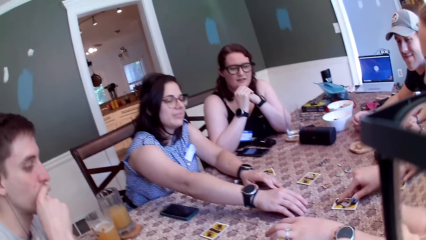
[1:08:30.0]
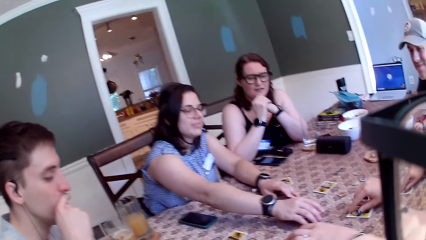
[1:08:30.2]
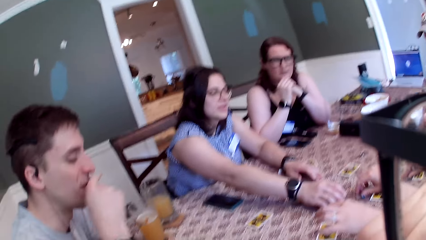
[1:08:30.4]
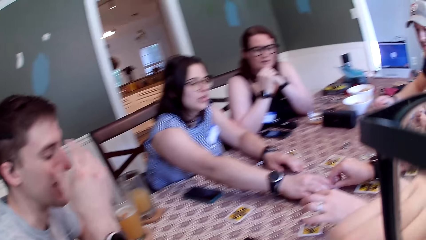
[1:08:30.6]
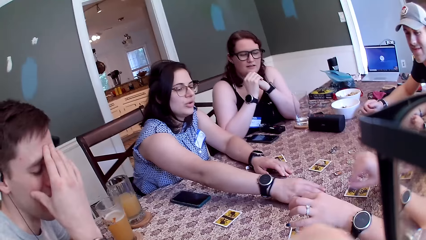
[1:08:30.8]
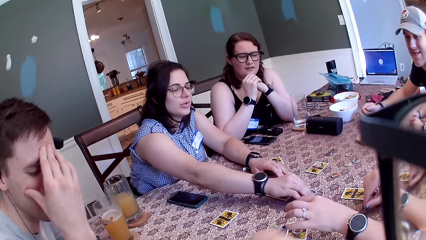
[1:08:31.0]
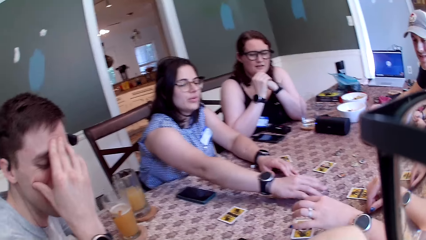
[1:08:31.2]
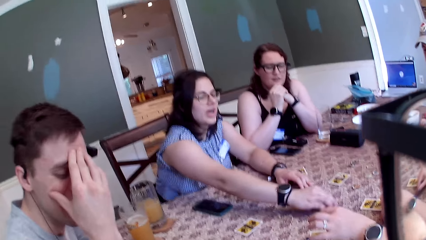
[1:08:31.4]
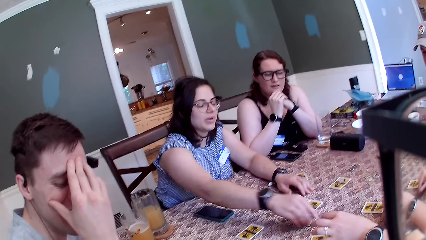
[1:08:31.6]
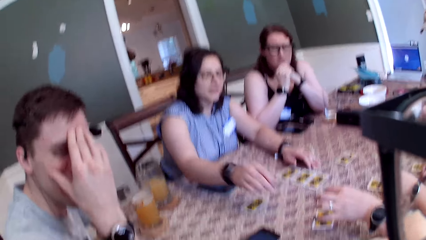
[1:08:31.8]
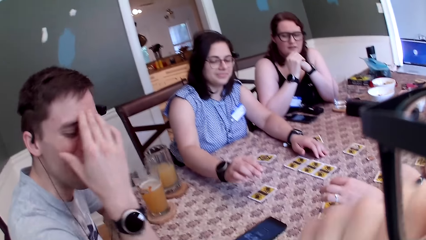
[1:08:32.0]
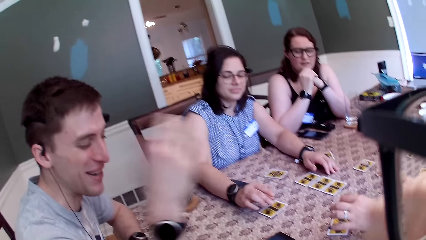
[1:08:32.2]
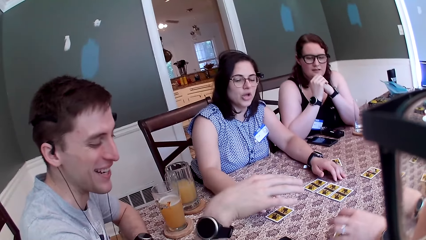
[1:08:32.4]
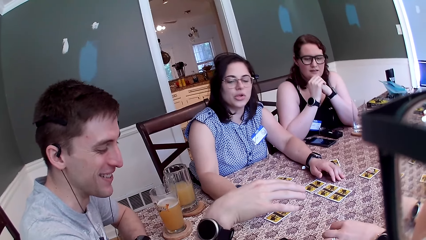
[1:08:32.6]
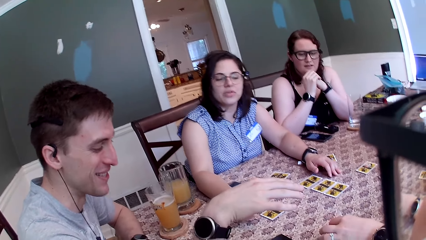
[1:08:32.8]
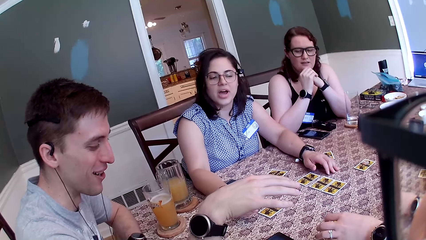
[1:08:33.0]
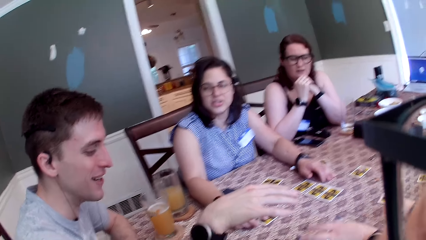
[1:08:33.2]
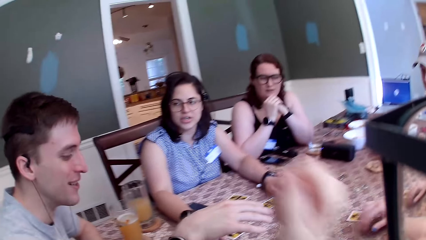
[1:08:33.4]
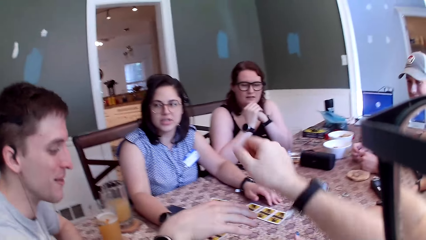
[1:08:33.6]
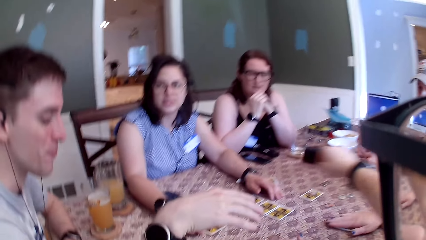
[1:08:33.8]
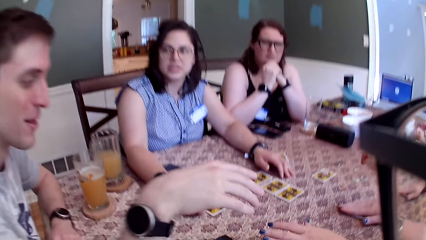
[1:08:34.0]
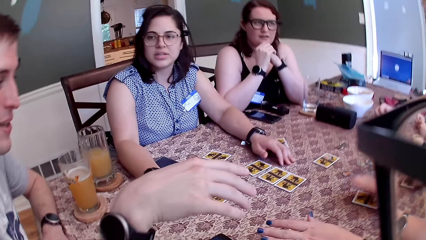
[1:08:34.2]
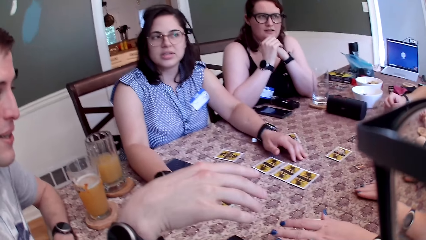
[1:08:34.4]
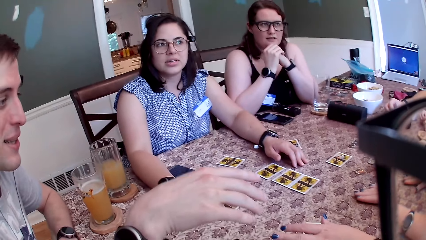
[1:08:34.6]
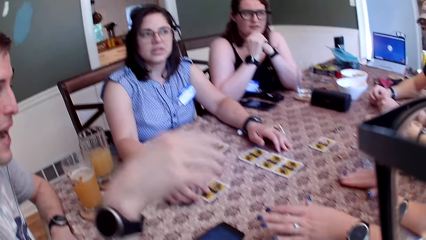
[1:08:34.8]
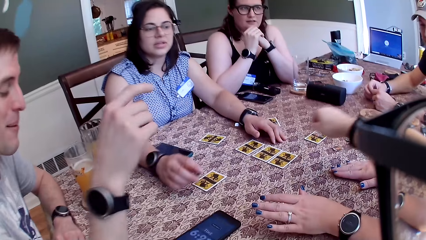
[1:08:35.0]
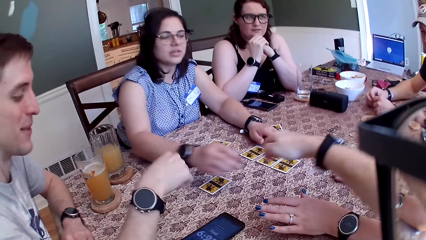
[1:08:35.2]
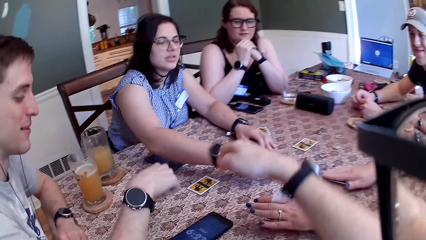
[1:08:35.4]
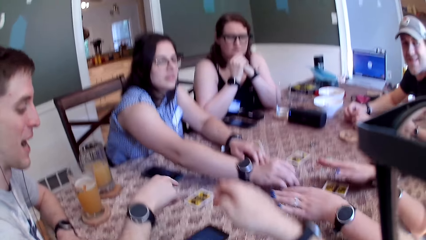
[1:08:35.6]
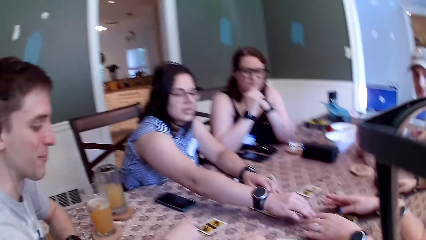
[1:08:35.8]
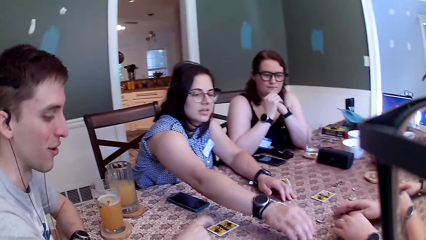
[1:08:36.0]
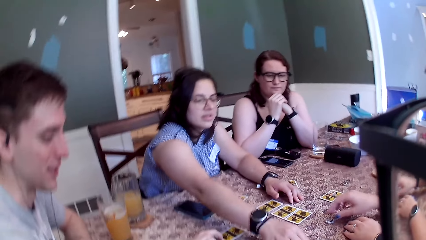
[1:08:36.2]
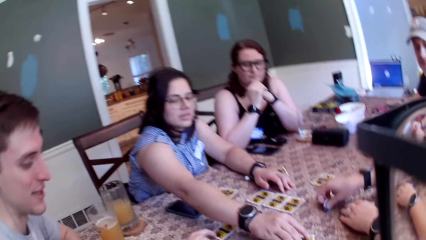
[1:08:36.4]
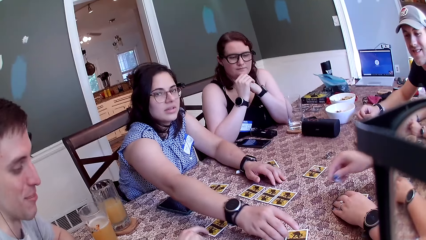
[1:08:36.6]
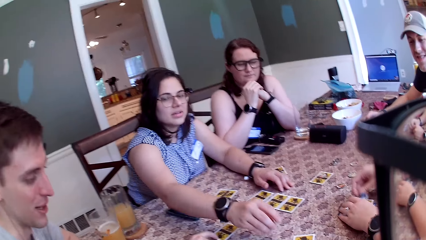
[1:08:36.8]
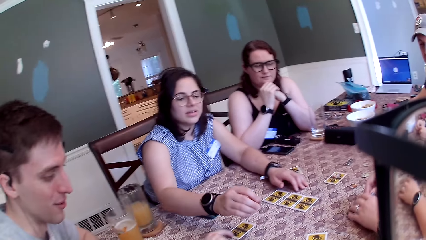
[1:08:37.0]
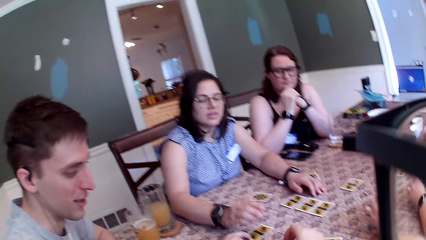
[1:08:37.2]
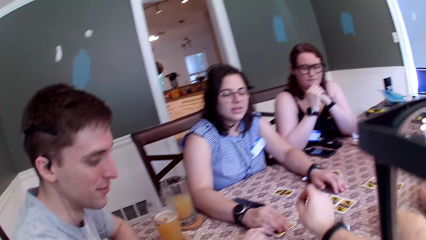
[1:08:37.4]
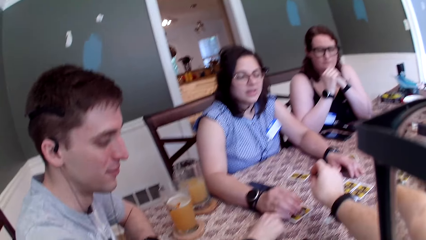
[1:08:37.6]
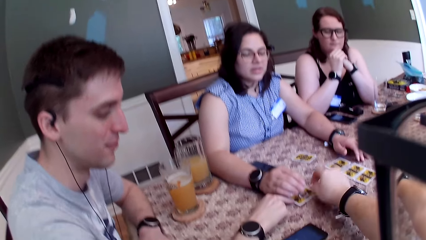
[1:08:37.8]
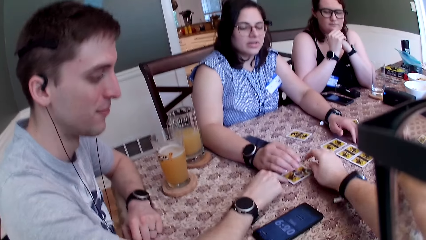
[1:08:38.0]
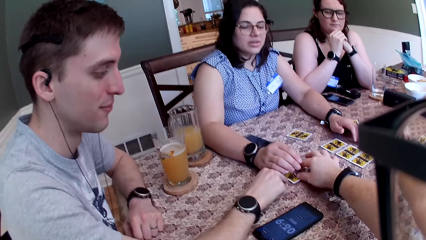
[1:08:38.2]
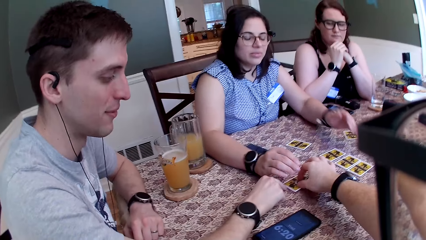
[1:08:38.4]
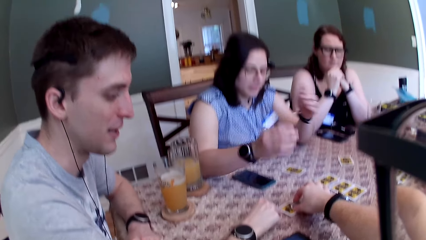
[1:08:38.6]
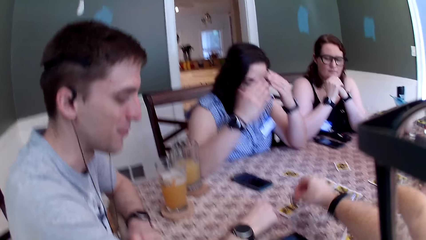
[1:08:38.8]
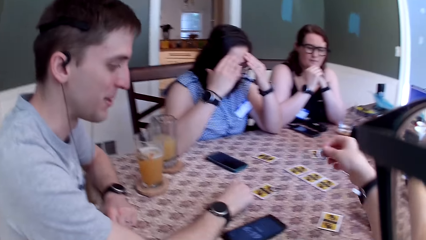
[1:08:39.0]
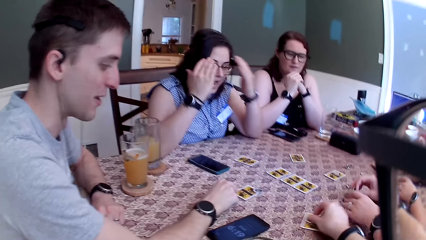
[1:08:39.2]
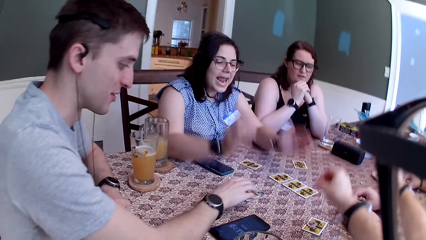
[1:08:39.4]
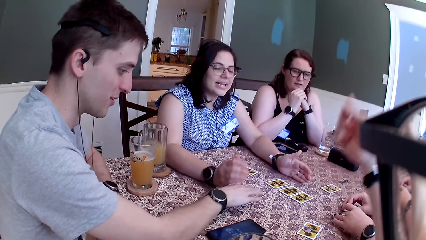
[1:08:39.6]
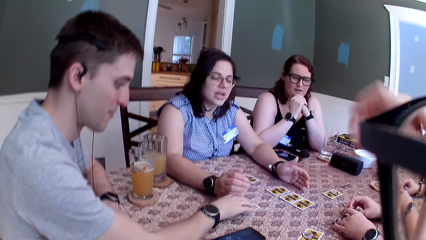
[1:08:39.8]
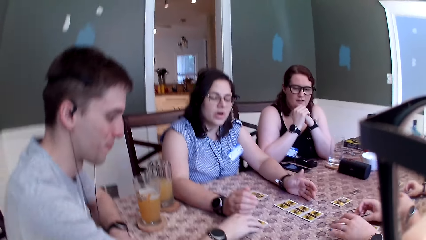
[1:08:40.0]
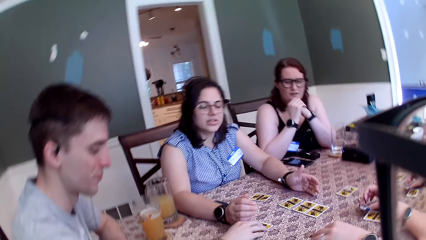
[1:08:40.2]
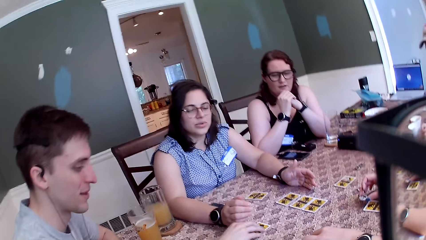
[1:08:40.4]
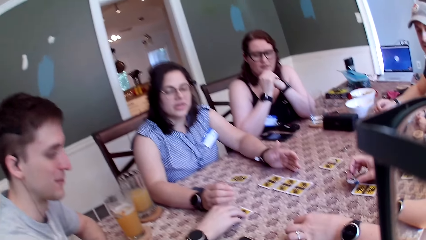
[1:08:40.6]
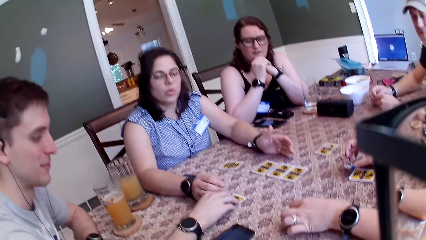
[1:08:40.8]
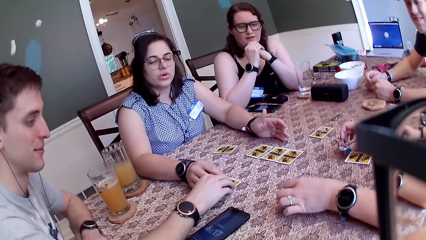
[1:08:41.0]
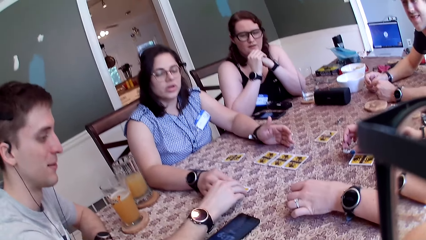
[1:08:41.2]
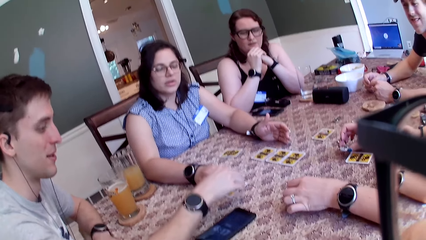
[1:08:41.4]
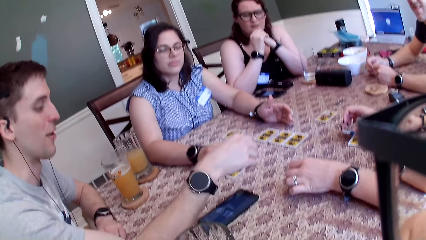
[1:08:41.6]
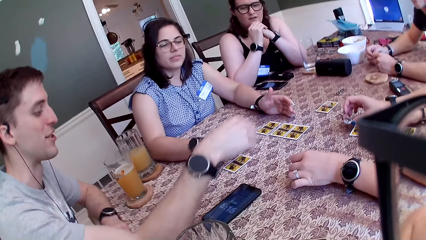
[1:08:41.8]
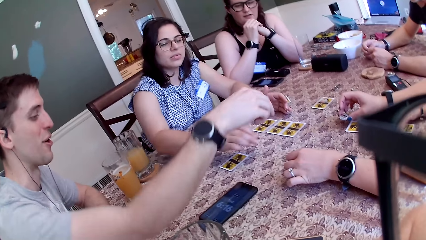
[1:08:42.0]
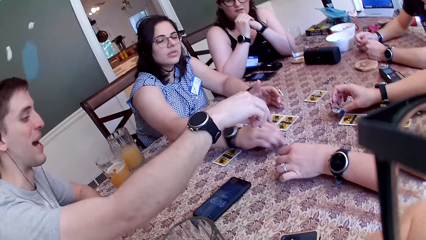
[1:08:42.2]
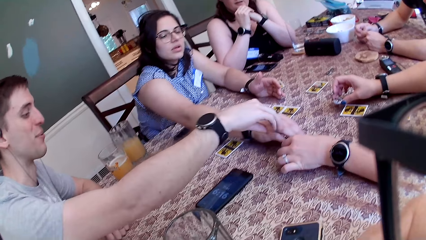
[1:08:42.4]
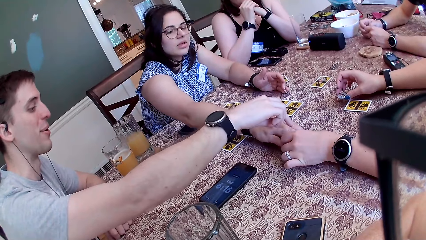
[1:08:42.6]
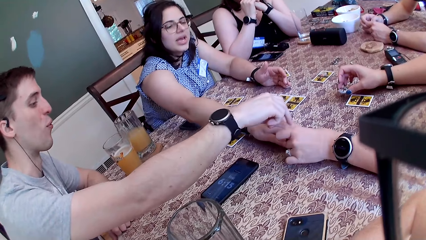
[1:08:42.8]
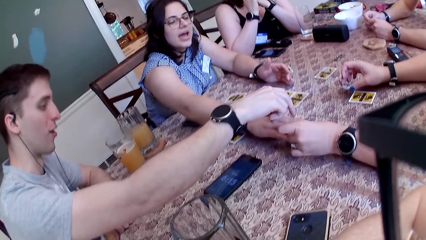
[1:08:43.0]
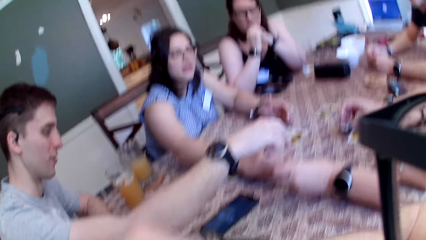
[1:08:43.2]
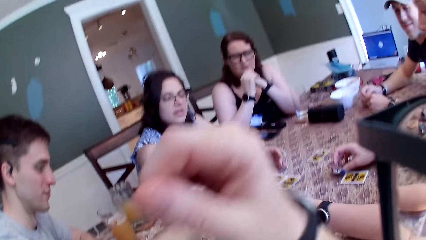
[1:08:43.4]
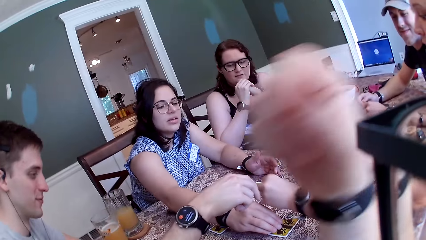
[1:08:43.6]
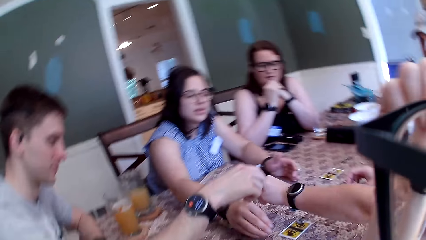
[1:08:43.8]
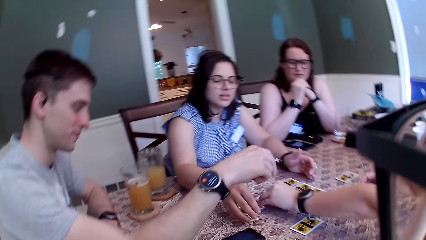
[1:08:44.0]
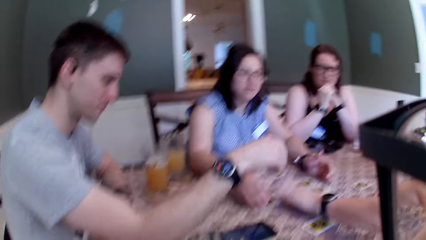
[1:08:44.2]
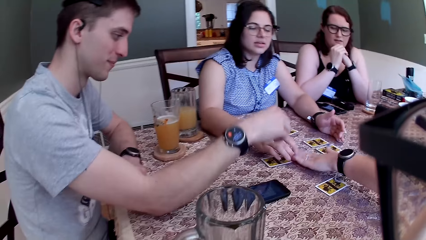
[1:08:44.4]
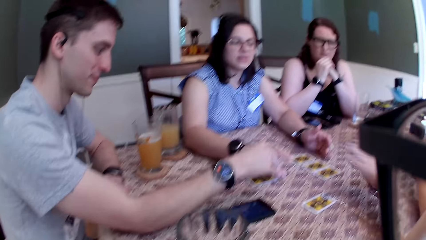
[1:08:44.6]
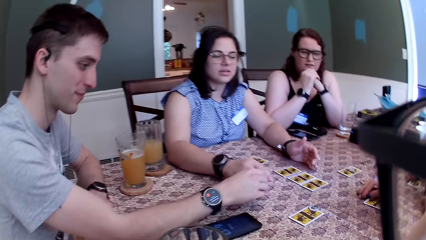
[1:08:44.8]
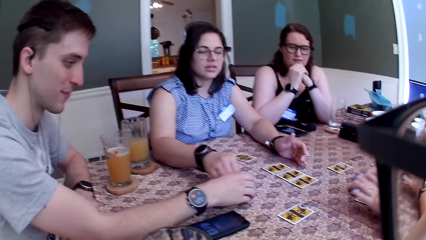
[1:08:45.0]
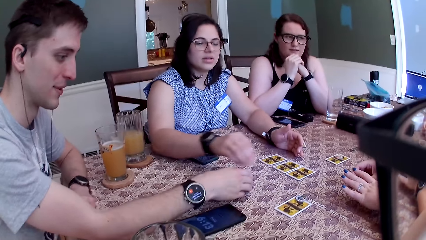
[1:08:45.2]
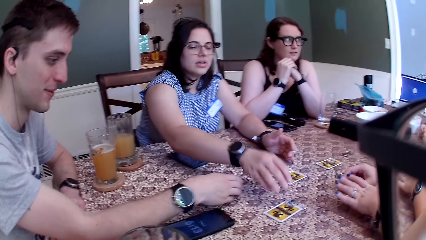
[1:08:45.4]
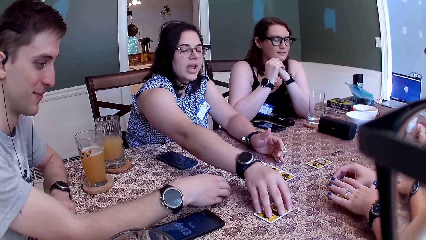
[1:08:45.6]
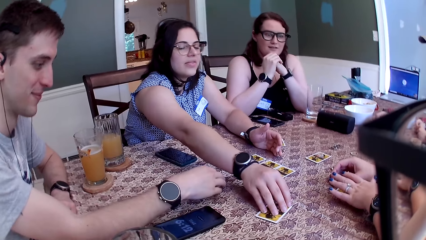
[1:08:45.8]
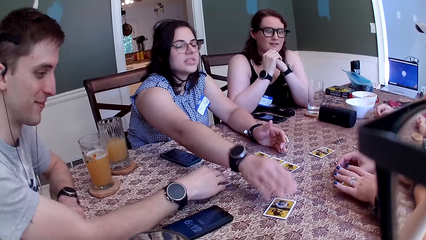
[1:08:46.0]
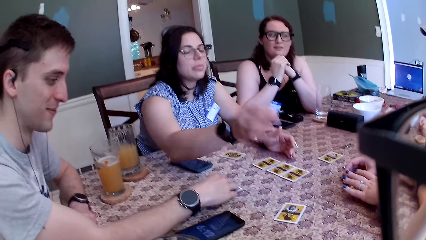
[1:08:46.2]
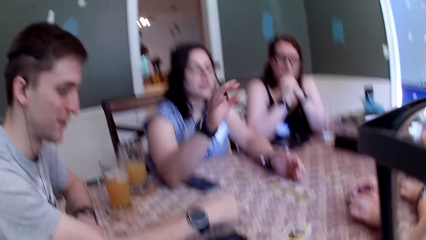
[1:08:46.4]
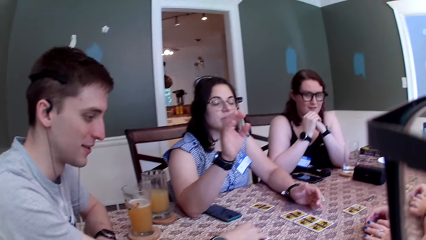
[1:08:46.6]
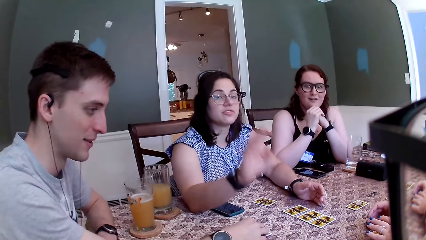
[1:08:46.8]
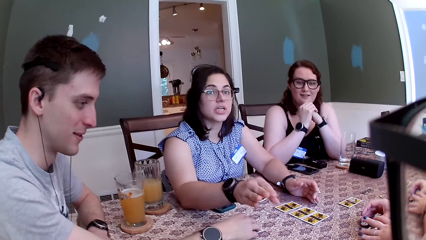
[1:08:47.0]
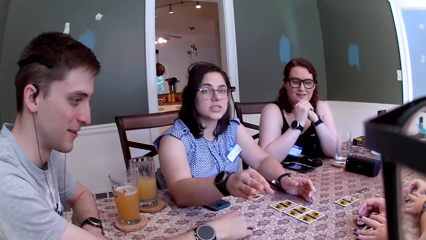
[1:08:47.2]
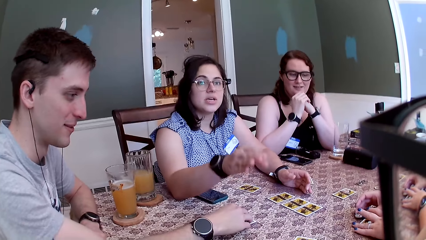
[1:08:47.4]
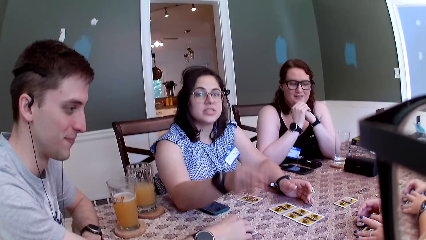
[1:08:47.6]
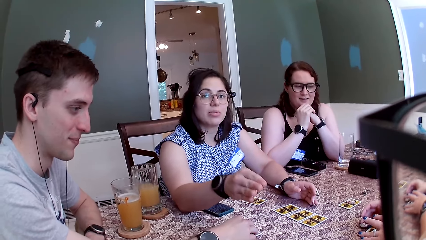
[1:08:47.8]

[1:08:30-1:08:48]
A woman touches a token on a card with her right hand. The woman passes the token from her right hand to another woman's right hand. The women play the card. The other woman picks up the token with her right hand. The camera wearer, the ladies and the men dialogue in a restaurant. The other woman converses with a man. The camera wearer touches a token on the table with their right hand. One lady and the man play the card. The first woman places her right hand on a card on the table. The other woman drops the token on the table with her right hand and picks up a token from a card on the table with her right hand. The women play the card. The first woman picks up a token from the table with her right hand. The other woman places the token on top of a card with her right hand. The camera wearer drops a token on a card on the table with their right hand. The women and the man play the card. The camera wearer picks up the token from the card on the table with their right hand and drops the token on the card on the table with their right hand. The first woman touches the card on the table with her right hand. The first woman picks up the token from the card on the table with her left hand. The first woman picks up a token from the card on the table with her right hand. The other woman takes the token from the first woman's left hand with her right hand. The man stretches his right hand towards the card on the table. The first woman places a token on top of a card with her right hand. The other woman places a token on top of a card with her left hand. The first woman places a token on the card on the table with her left hand. The other woman touches a token on the card on the table with her right hand and switches two tokens on the table with her right hand. The other woman converses with the camera wearer at the table. The man touches a card on the table with his right hand.
